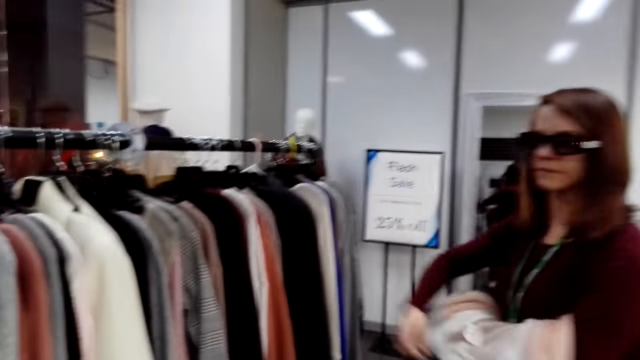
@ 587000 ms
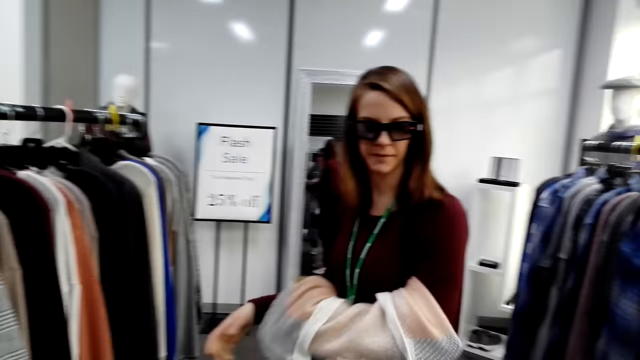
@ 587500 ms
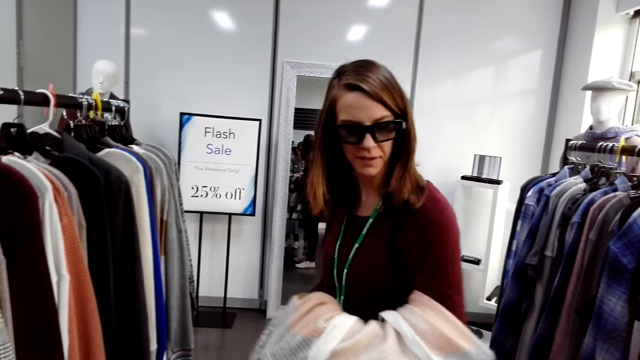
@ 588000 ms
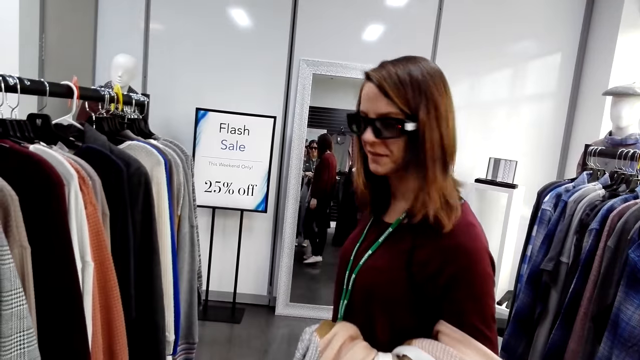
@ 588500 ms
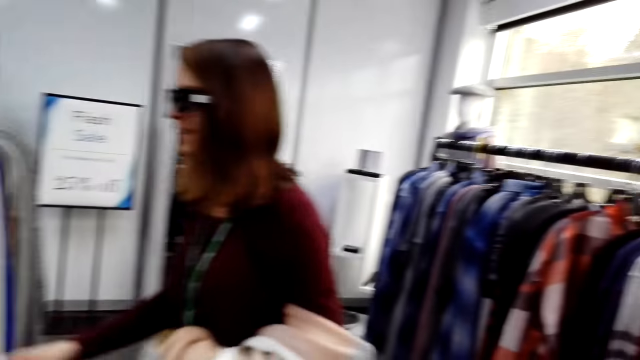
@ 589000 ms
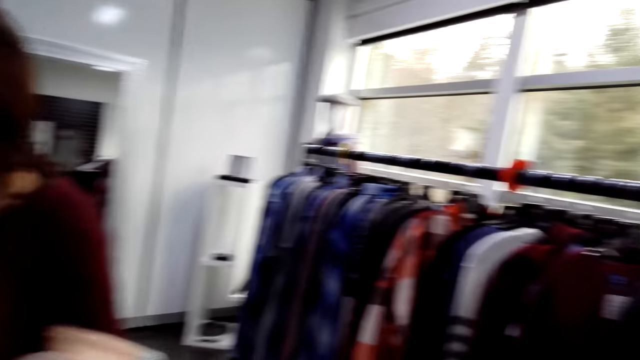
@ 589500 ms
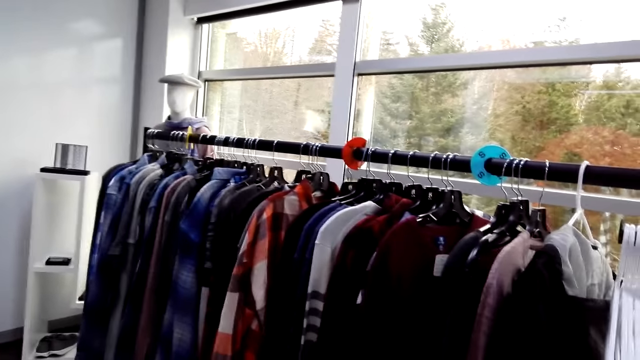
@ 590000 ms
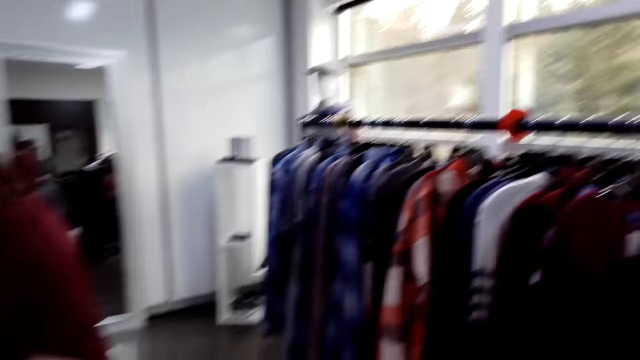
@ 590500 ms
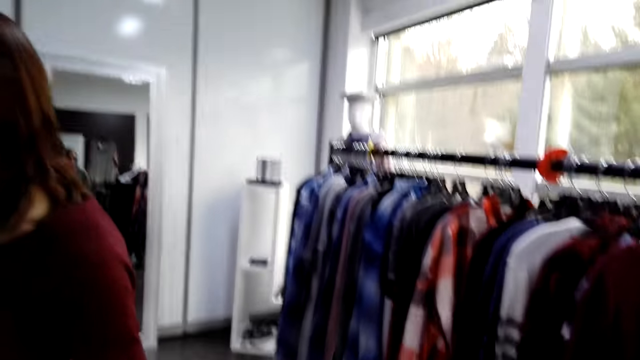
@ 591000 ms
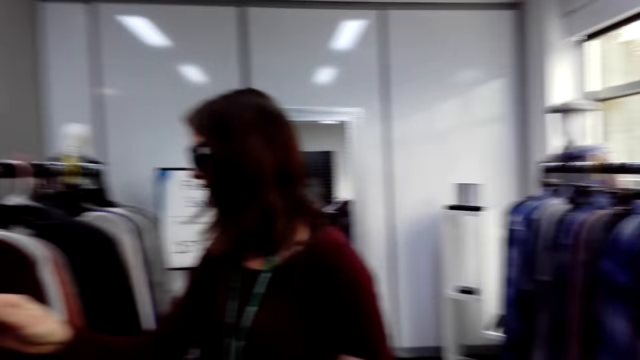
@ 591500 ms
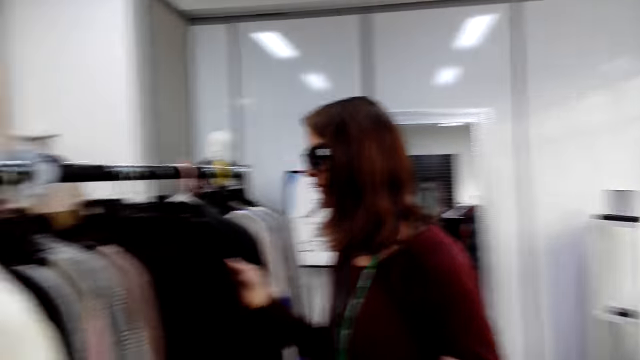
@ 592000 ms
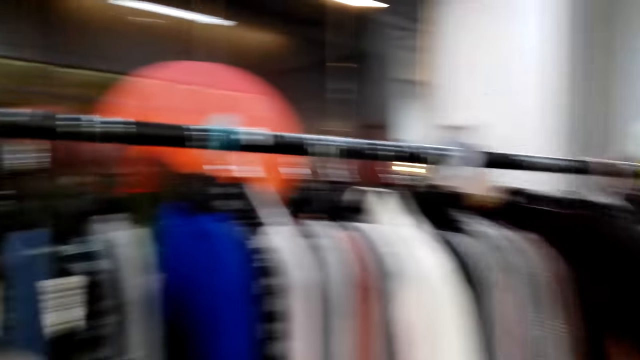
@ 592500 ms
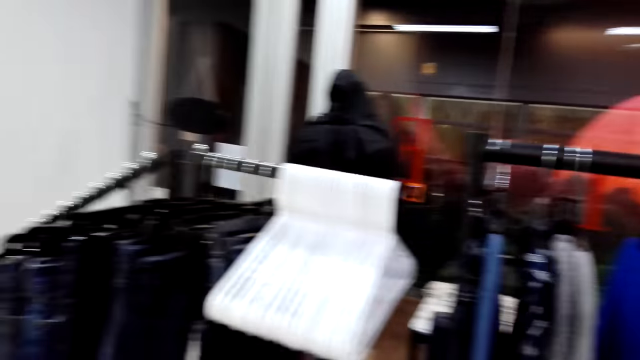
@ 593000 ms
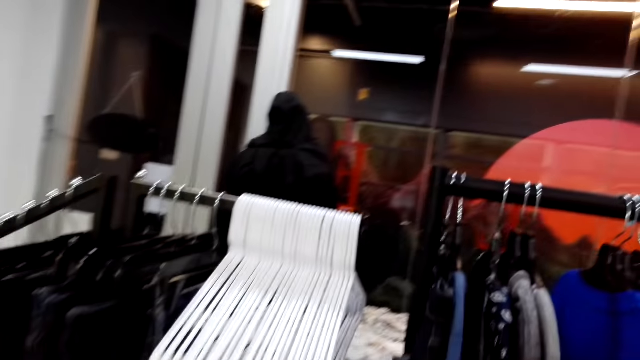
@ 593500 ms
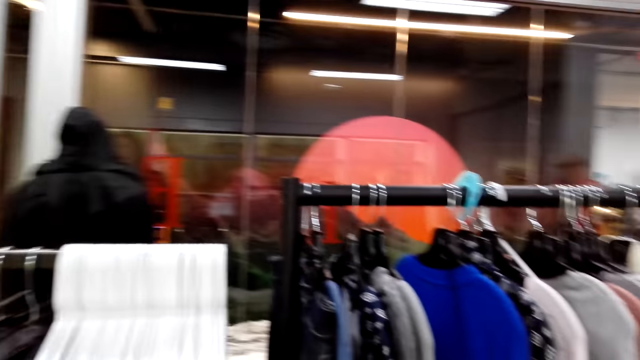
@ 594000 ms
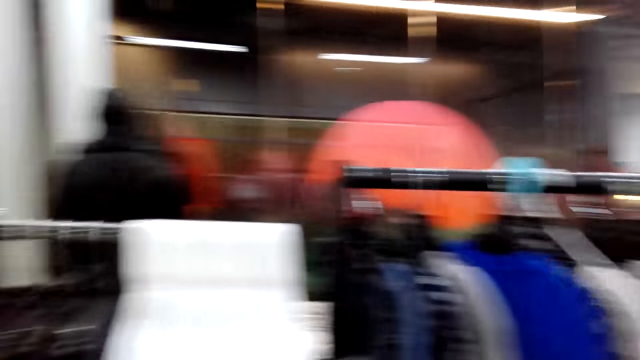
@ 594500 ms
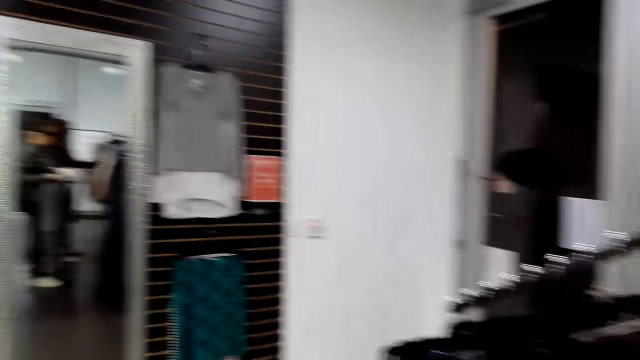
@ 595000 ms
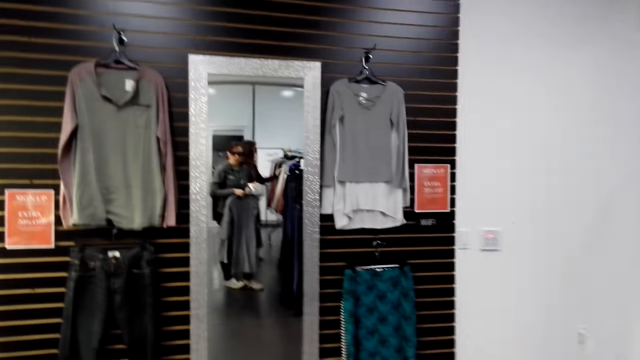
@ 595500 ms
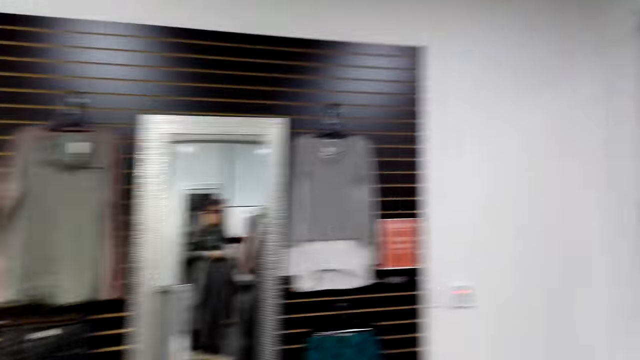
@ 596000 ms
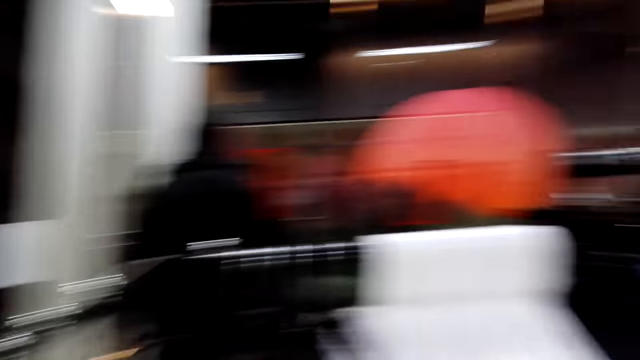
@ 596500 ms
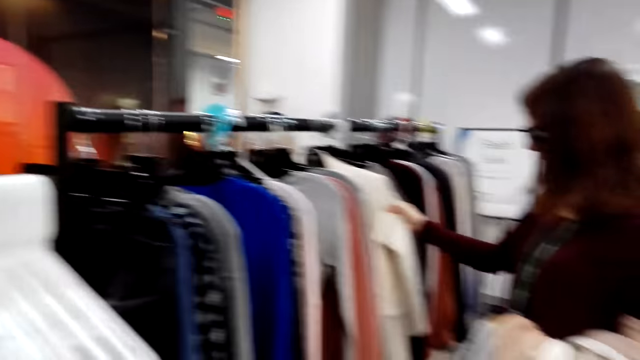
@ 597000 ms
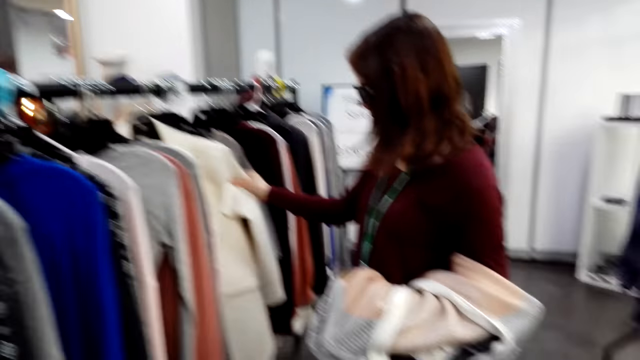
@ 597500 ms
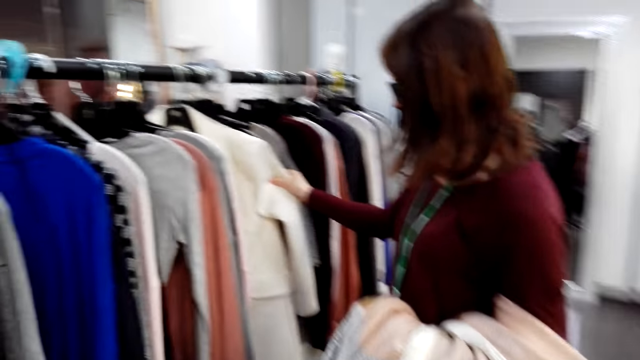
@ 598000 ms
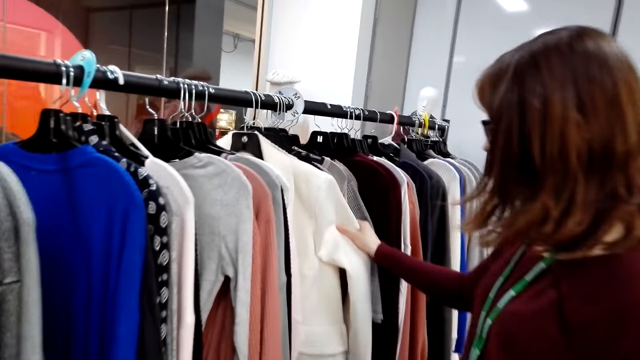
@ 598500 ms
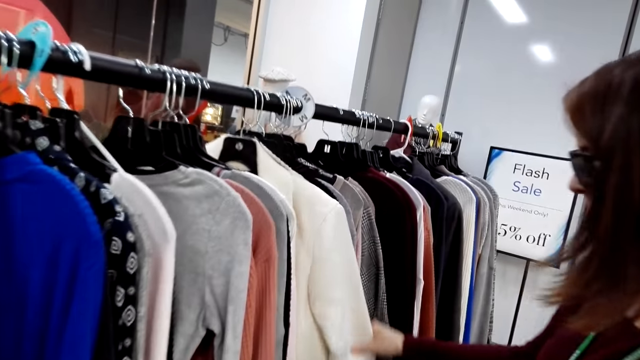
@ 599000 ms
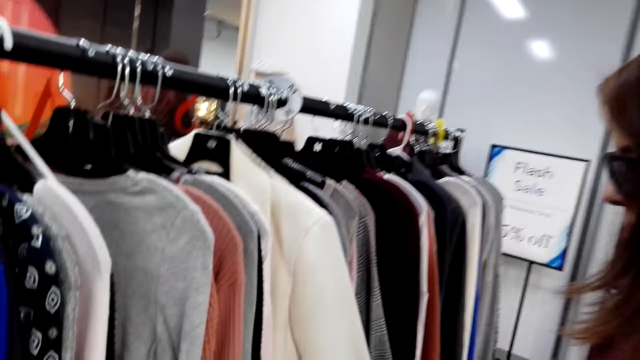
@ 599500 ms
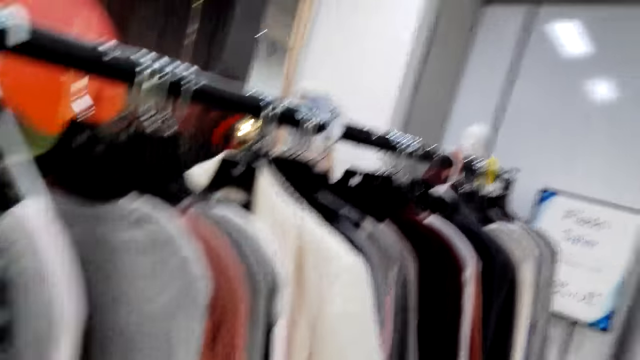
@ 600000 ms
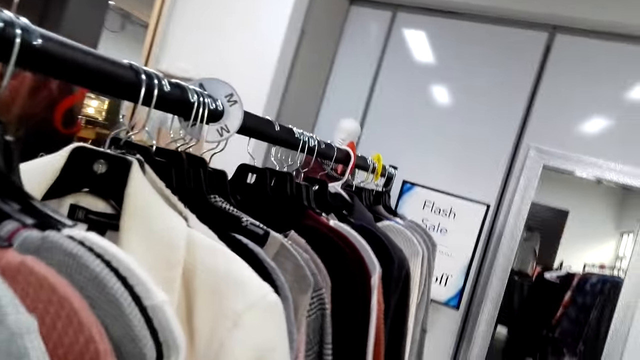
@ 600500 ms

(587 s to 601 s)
A woman puts a cloth on the arm. The woman carries the sweater tops. The camera wearer looks at the woman. She looks at the cloths. She turns beside the woman. She looks at the cloths. She moves her hand. She moves beside the closet. She converses to the woman. She looks around. She looks at the mirror. She turns beside the closet. She looks at the woman. She walks to the woman. The woman looks at the cloth.

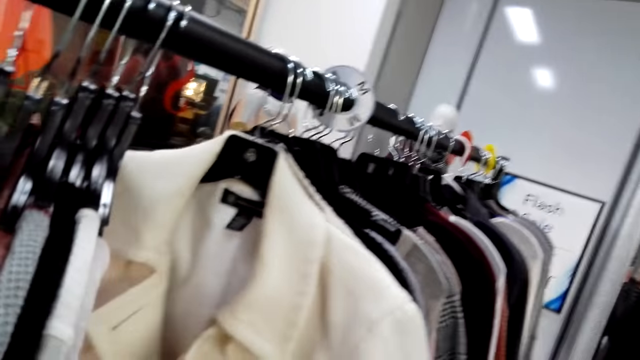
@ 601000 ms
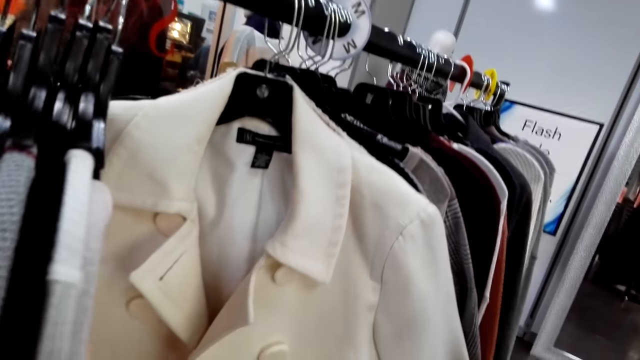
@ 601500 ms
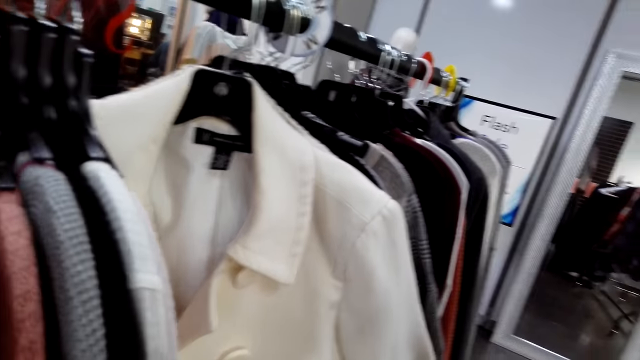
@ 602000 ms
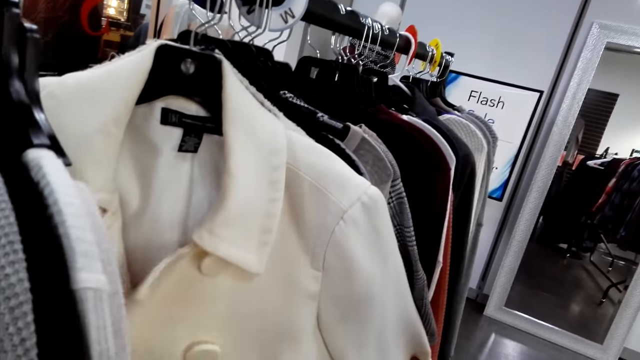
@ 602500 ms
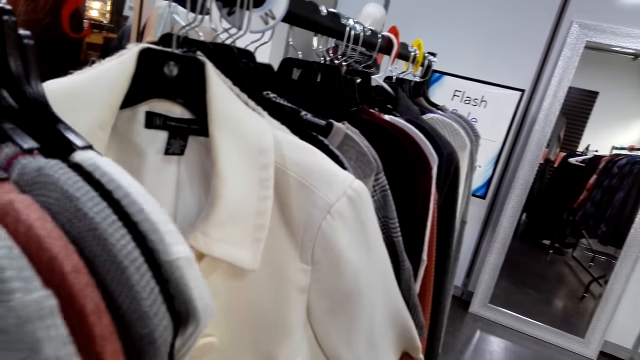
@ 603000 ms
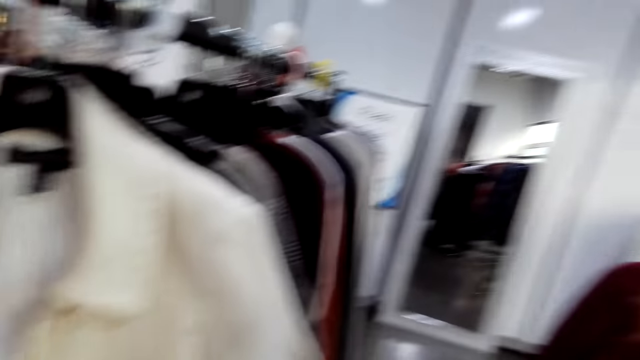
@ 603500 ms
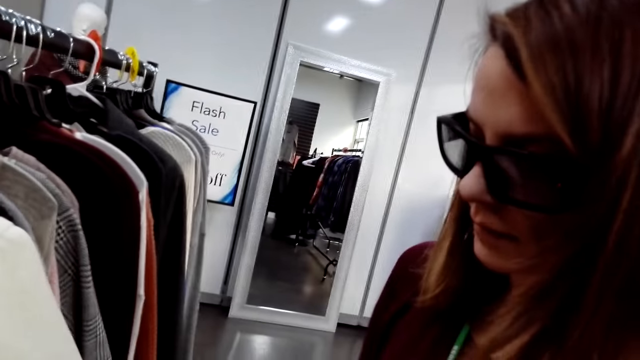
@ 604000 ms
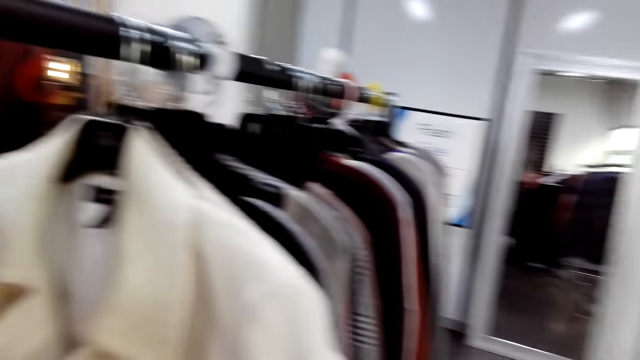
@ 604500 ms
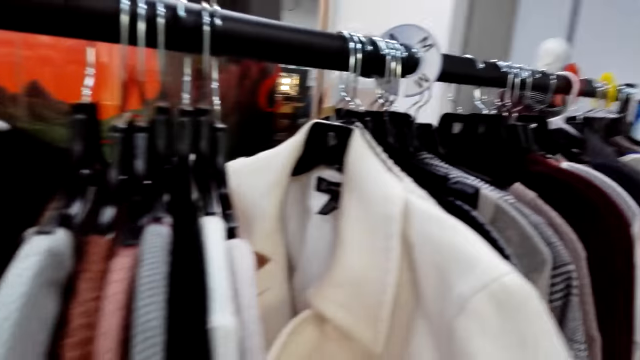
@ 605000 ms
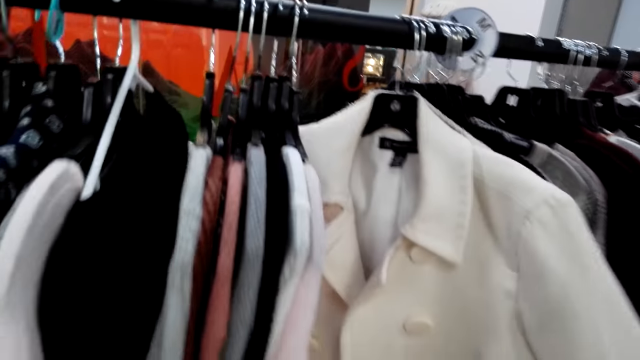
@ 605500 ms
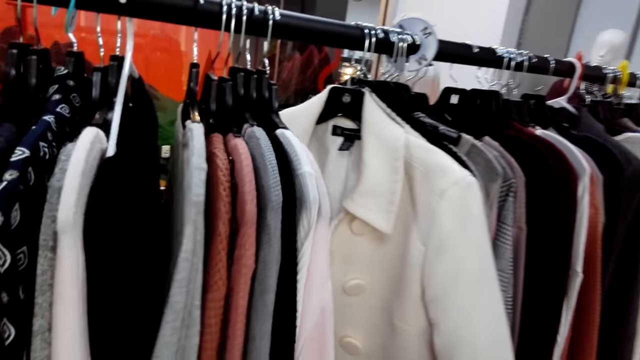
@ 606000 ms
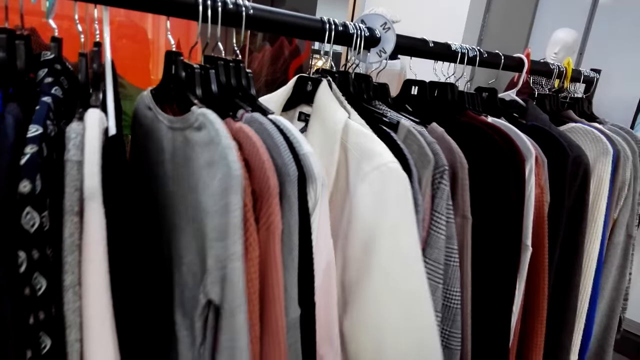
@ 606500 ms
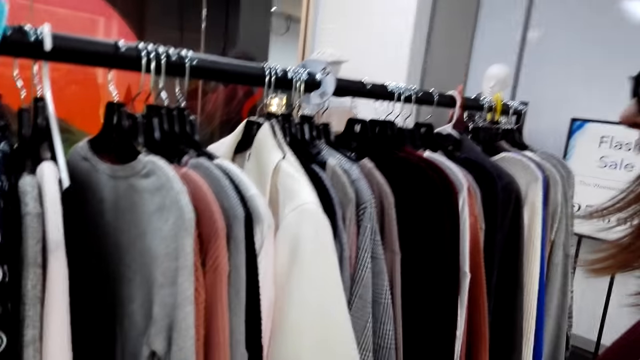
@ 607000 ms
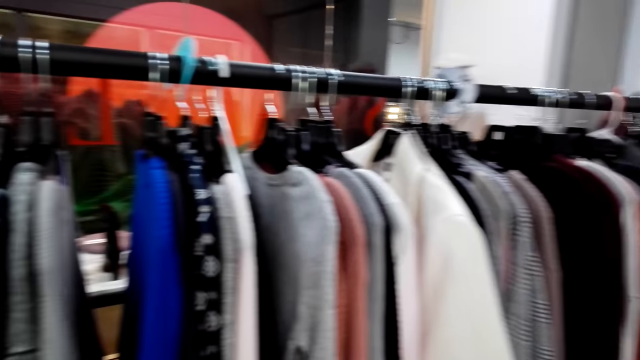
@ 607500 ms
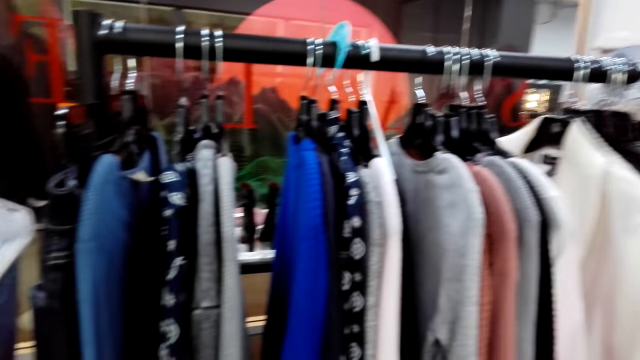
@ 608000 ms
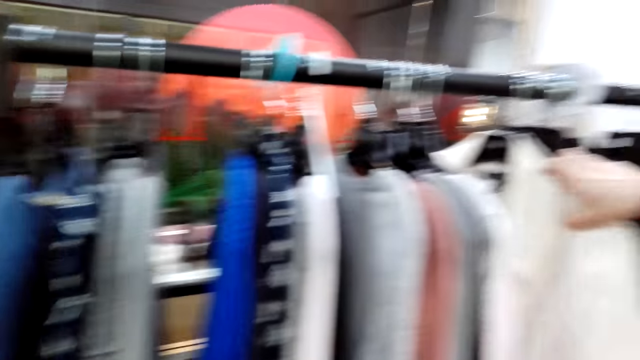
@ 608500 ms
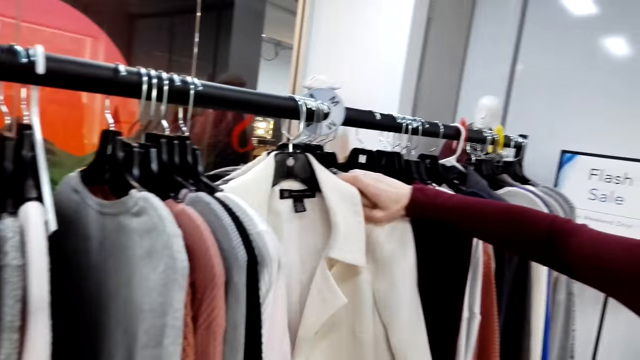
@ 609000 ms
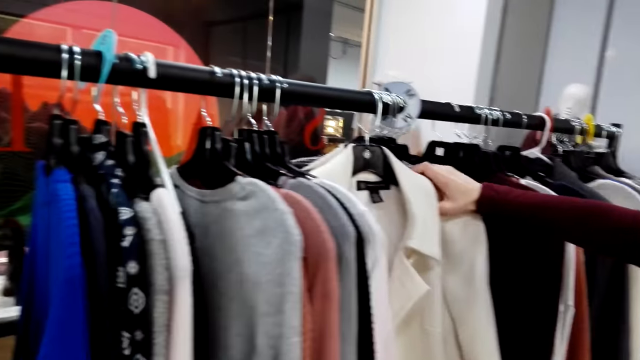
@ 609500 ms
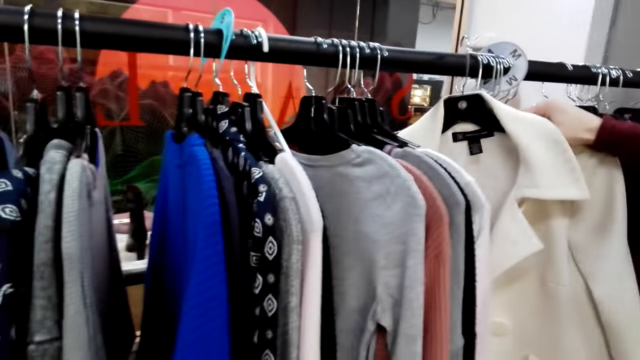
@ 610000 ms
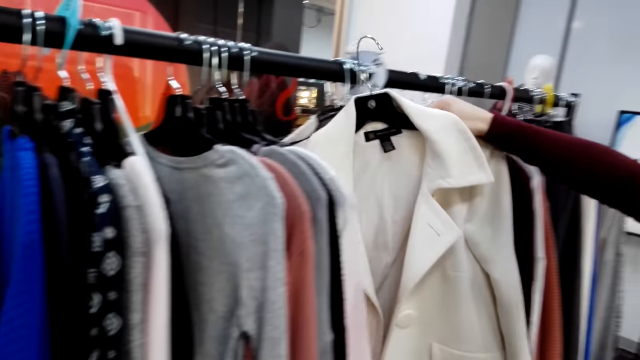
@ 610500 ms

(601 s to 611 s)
The camera wearer moves the cloths. They look at the woman. They look at the cloths. They move beside the closet. The woman takes a coat.
